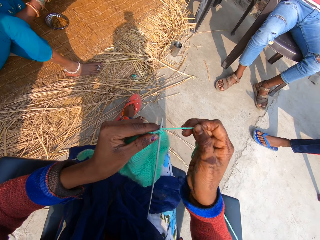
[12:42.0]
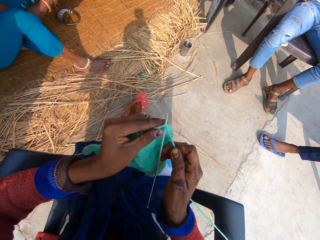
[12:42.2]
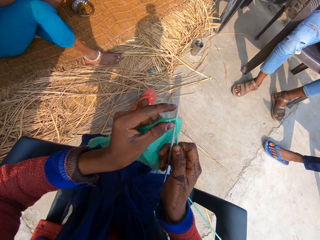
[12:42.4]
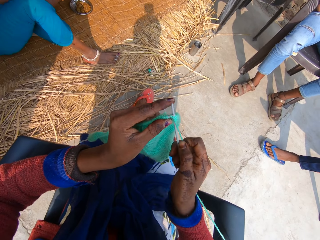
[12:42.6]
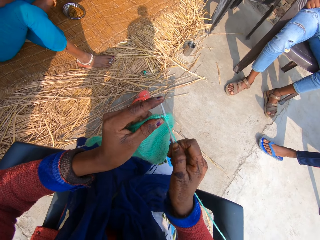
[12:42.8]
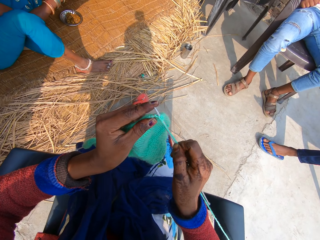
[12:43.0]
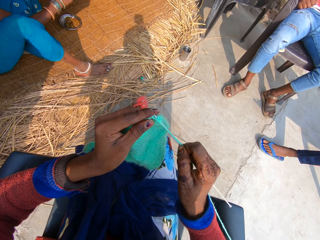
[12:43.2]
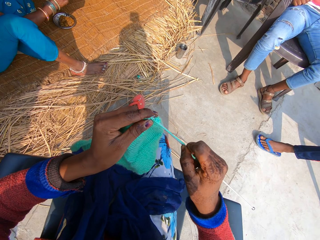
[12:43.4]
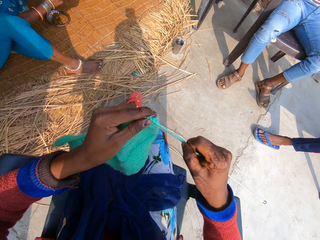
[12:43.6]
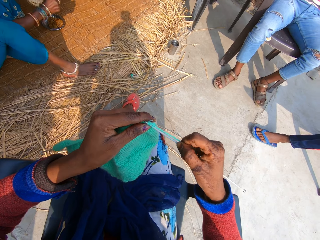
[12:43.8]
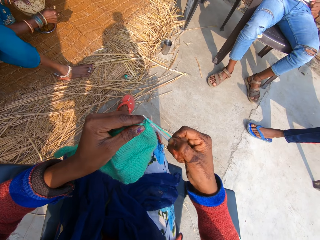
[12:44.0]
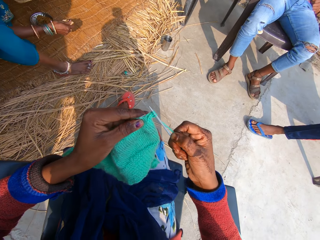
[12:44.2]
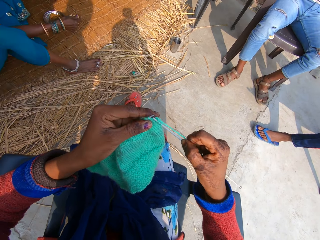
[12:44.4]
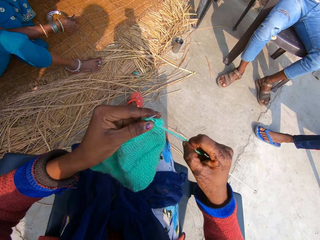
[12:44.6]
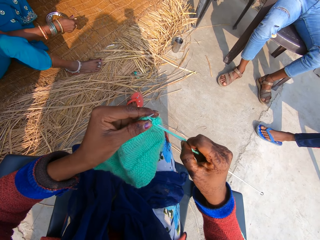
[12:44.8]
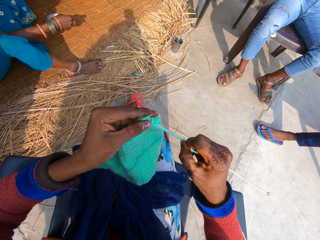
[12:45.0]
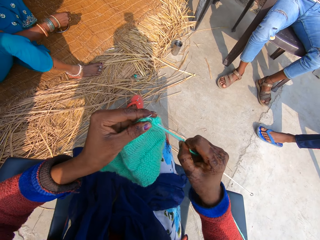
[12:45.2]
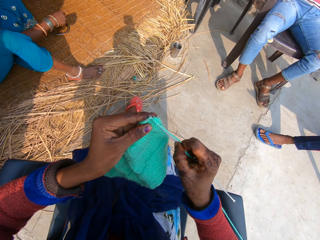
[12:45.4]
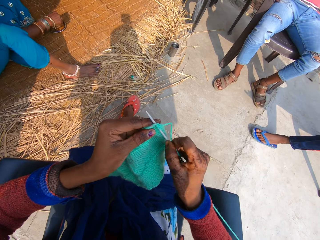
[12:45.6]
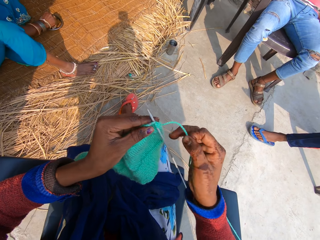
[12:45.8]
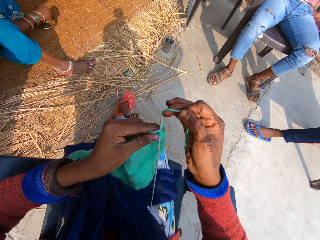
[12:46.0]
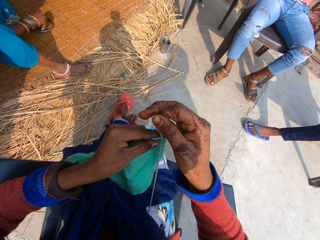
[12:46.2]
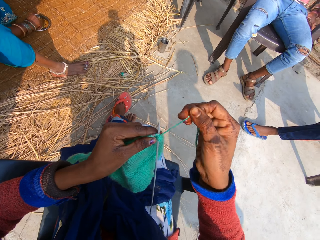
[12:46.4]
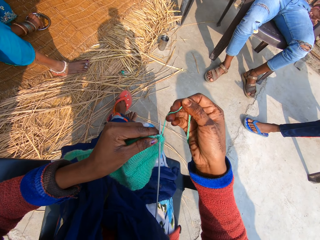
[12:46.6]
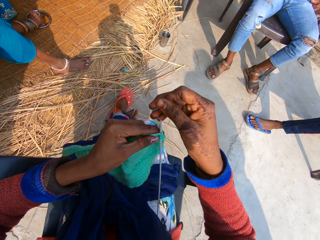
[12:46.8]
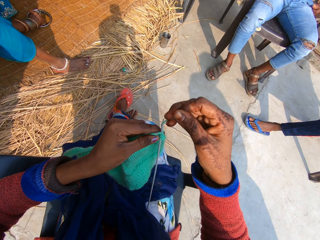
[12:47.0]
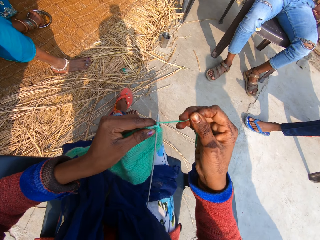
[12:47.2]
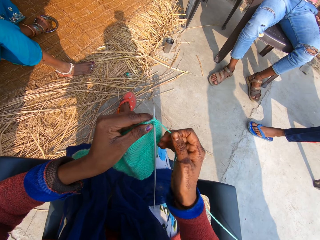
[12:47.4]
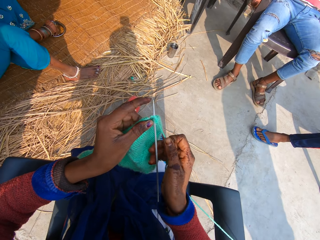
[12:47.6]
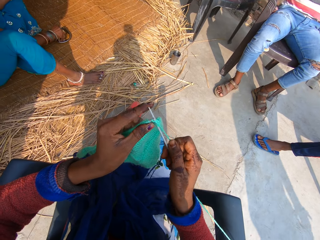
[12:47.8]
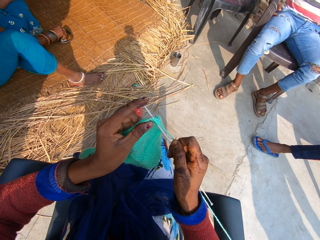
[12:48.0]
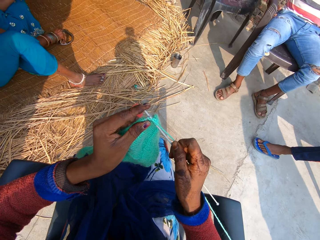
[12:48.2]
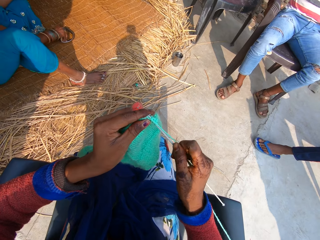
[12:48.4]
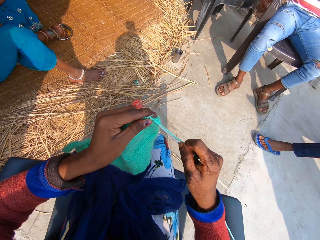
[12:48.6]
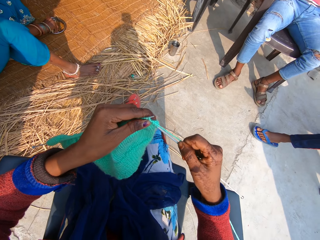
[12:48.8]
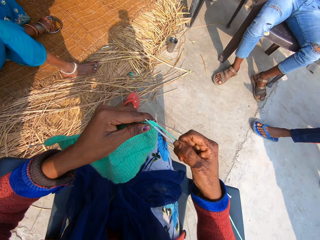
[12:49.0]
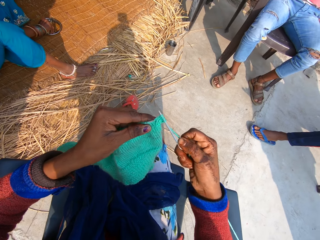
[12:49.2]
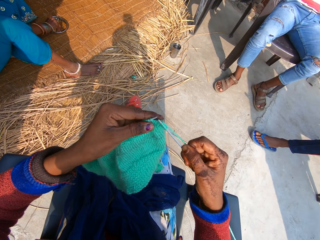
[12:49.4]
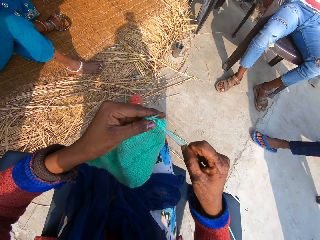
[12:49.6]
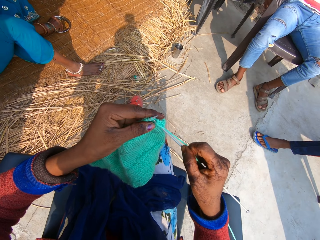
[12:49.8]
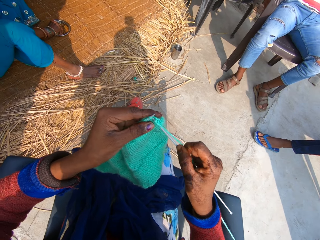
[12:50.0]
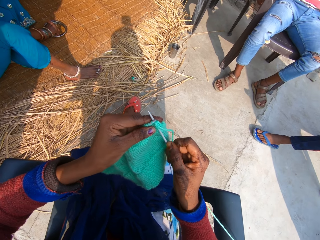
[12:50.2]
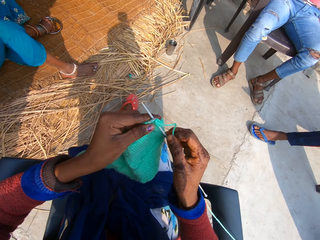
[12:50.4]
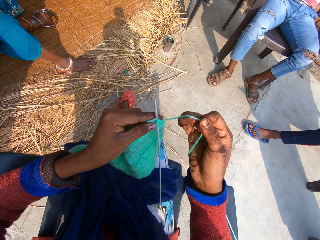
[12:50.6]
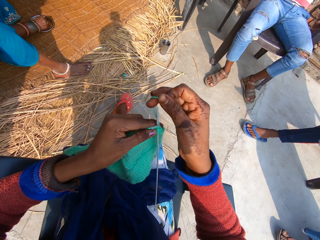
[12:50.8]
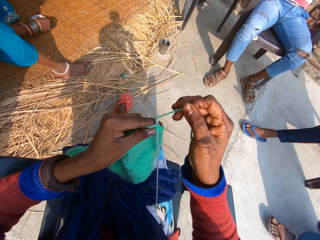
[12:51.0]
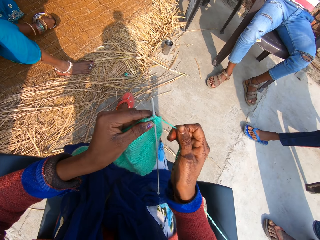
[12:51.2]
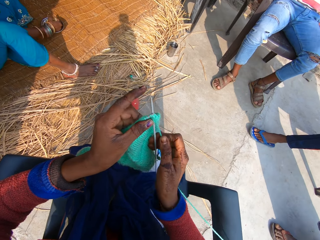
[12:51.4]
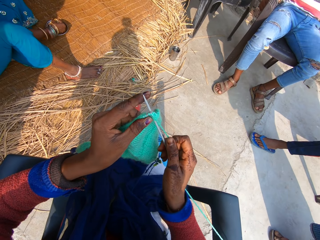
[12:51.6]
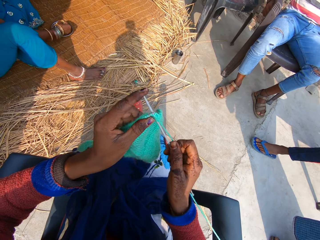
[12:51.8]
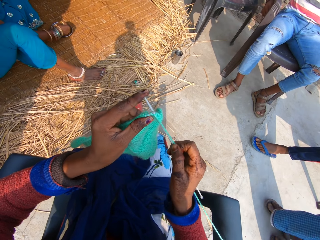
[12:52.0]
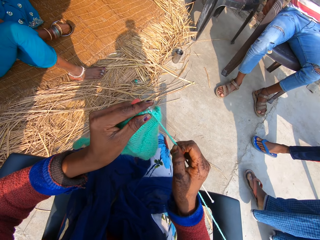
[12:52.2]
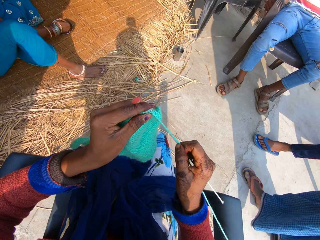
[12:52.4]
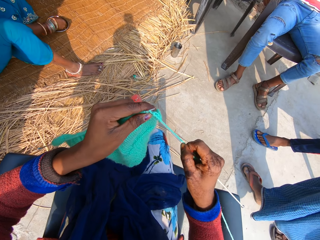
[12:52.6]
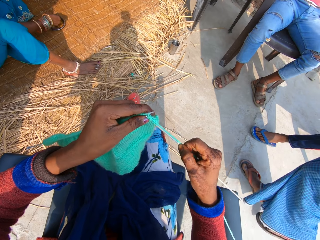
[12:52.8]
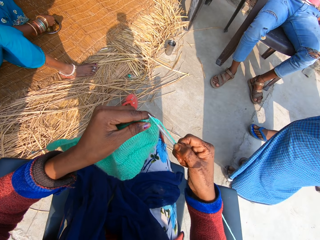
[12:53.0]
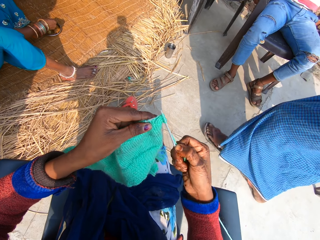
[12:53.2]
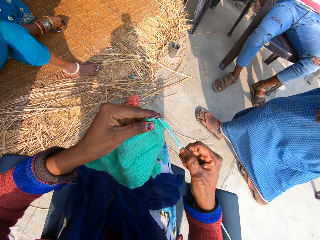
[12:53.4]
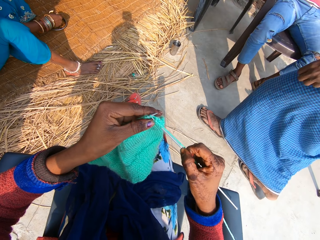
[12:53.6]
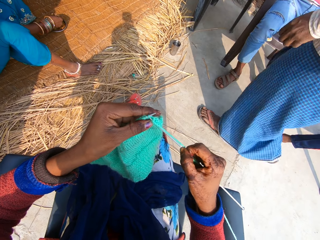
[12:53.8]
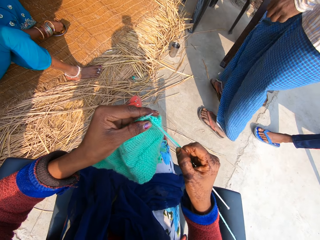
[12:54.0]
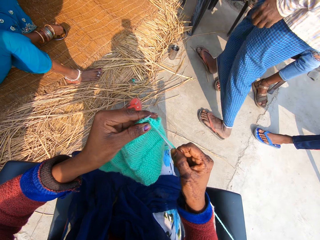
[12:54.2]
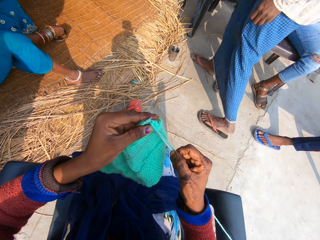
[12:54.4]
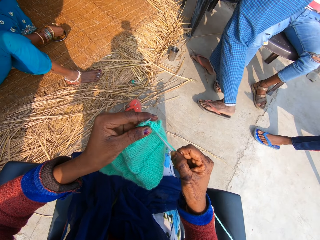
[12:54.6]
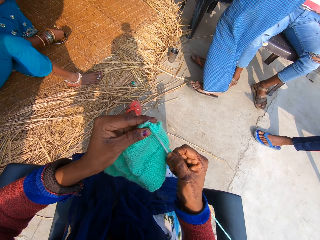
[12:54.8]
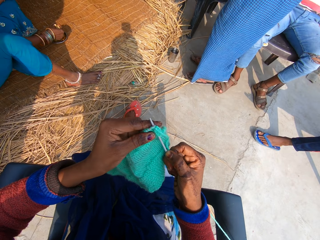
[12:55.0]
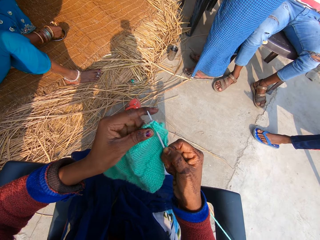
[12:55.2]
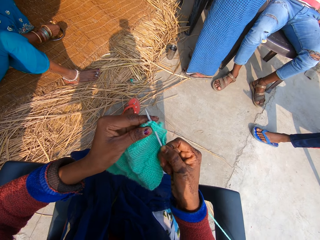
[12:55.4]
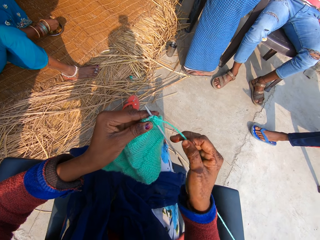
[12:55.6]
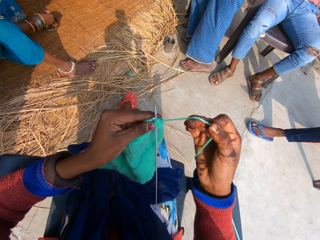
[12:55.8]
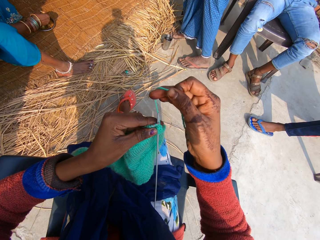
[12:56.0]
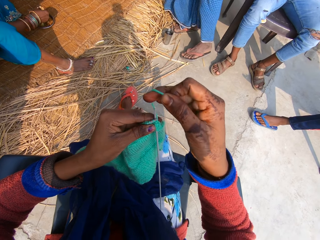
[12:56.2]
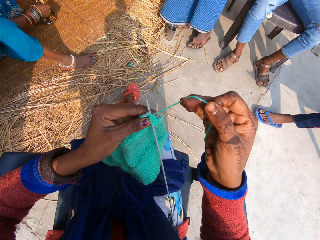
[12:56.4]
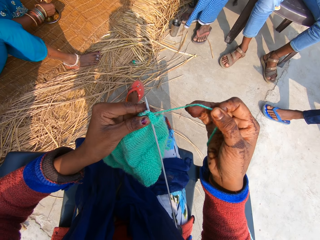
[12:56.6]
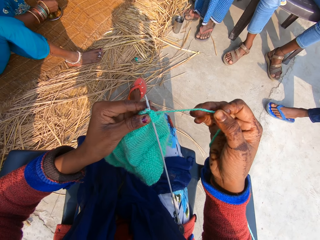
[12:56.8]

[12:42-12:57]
The camera wearer talks with a woman. The woman eats from a plate. A person walks around the compound. Another woman walks into the midst of the people.

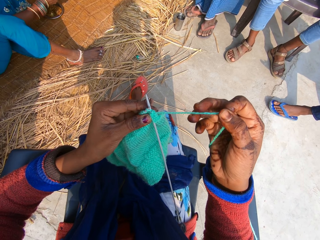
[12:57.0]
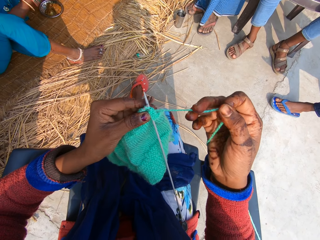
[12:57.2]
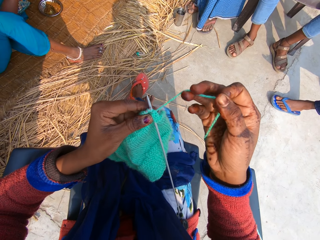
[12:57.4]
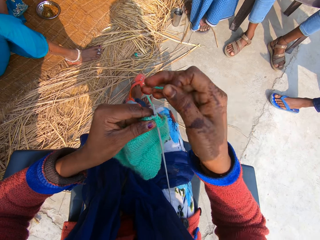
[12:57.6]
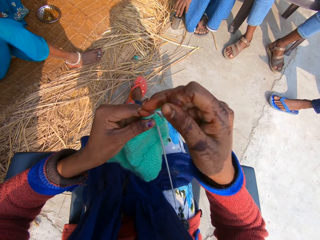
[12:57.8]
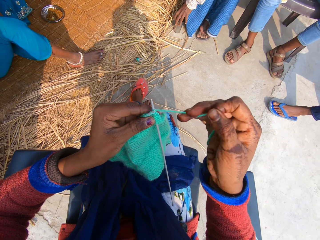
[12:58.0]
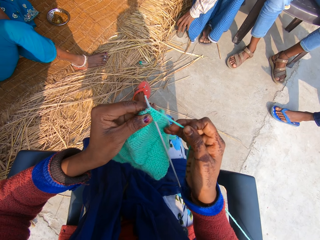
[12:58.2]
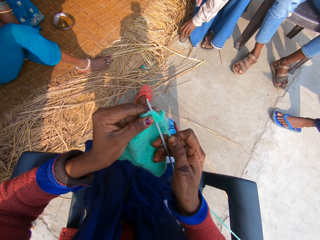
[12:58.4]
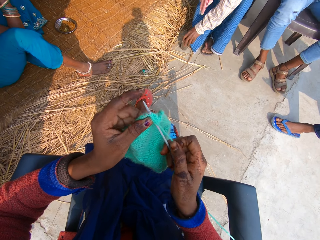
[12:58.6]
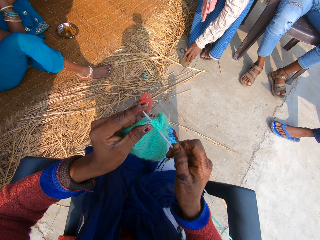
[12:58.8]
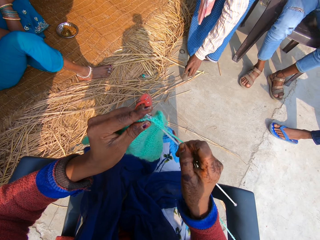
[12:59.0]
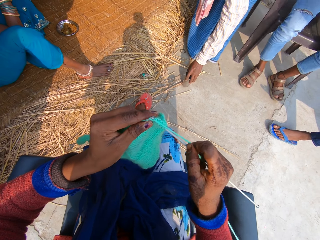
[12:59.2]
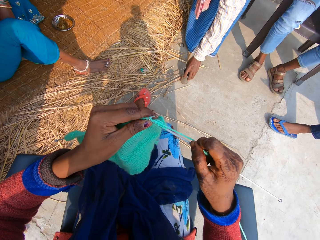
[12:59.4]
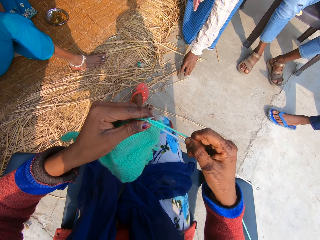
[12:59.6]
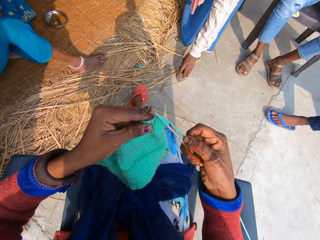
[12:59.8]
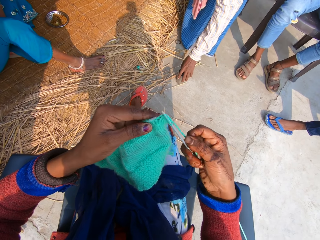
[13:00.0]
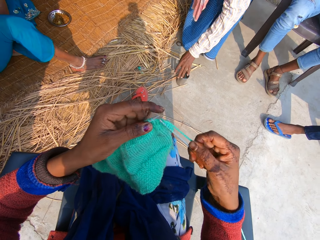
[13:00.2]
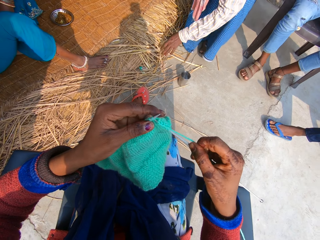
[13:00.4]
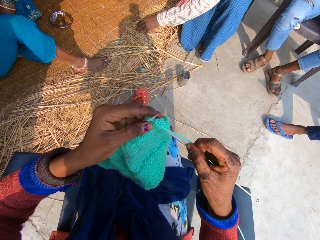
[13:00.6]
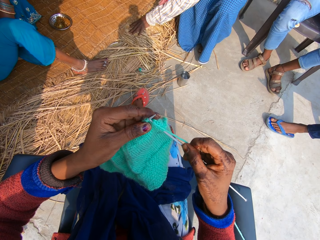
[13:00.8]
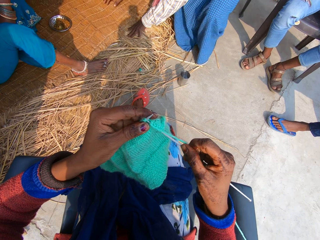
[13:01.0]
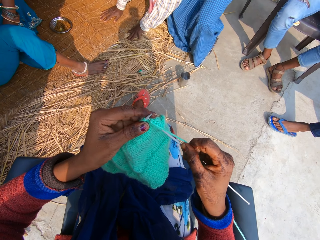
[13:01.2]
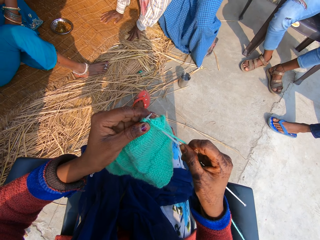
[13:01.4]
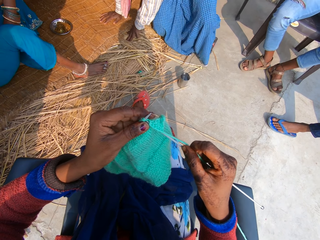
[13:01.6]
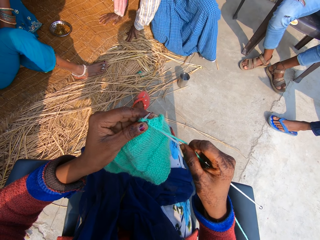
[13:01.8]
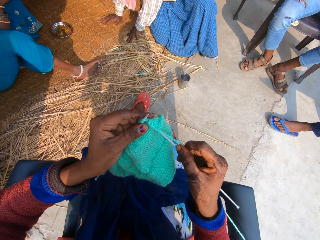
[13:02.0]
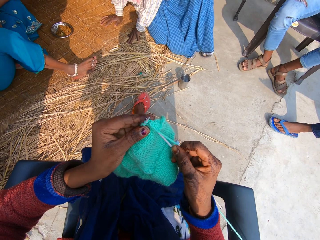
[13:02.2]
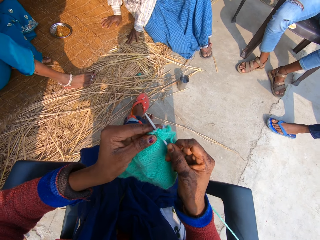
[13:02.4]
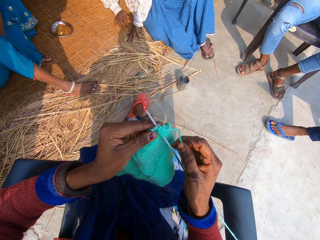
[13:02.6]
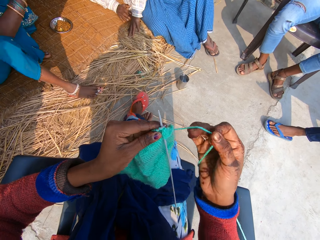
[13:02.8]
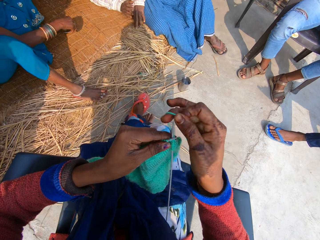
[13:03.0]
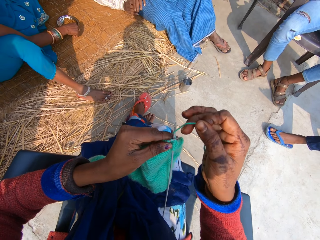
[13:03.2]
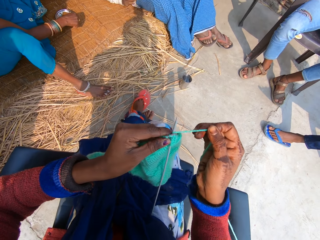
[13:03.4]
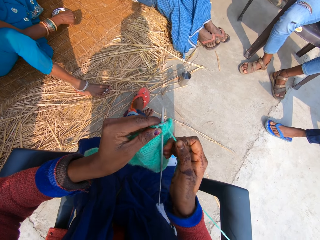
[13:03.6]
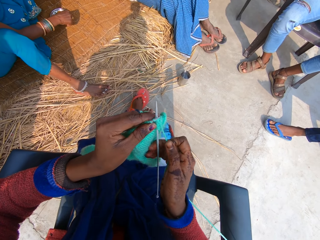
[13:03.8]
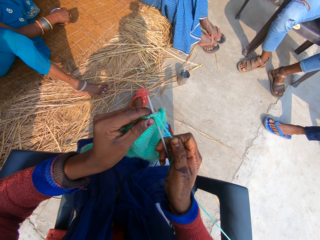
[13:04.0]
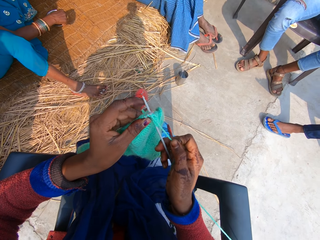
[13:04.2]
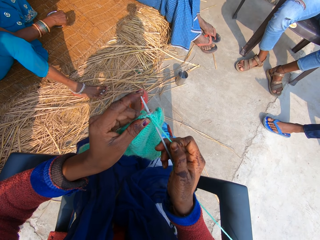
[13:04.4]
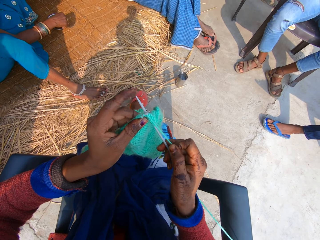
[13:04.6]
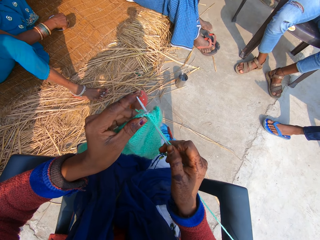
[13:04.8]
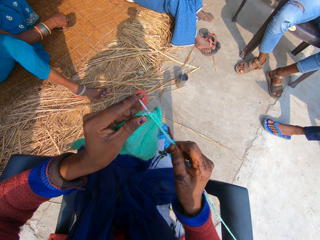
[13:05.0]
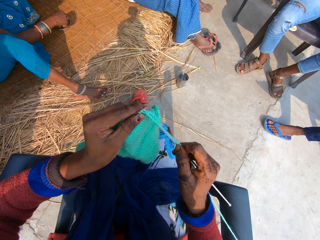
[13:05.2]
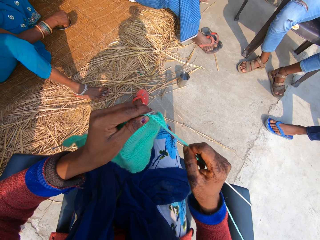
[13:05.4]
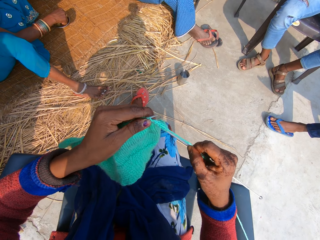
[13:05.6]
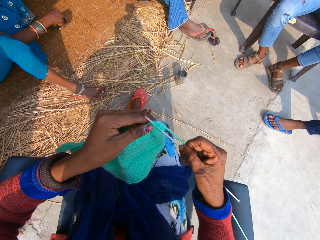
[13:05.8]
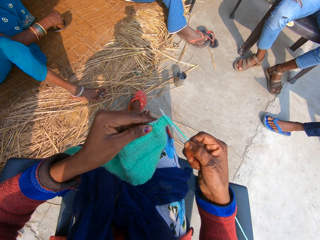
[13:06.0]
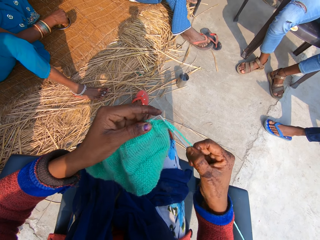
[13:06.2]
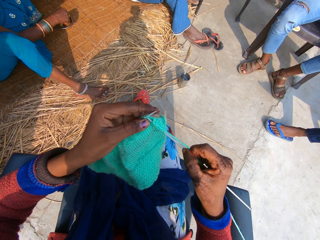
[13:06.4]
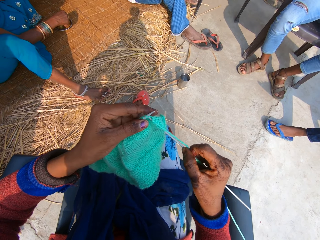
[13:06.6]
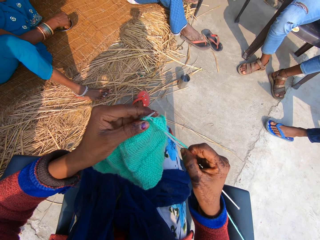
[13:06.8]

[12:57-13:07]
A woman moves the cup on the ground. The woman sits down on the carpet or mat. The camera wearer knits fabric of yarn with a crochet hook. The woman removes her left leg from her slippers.
